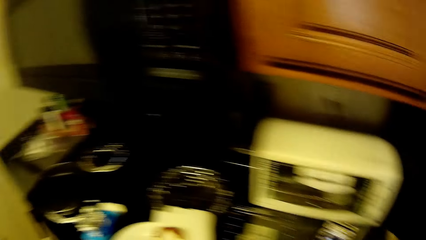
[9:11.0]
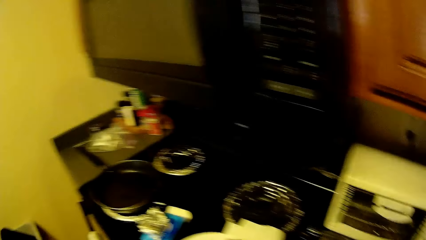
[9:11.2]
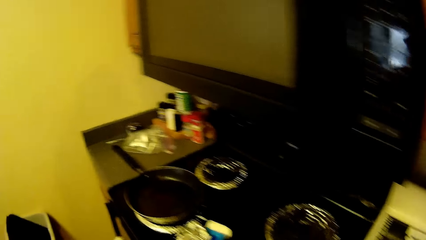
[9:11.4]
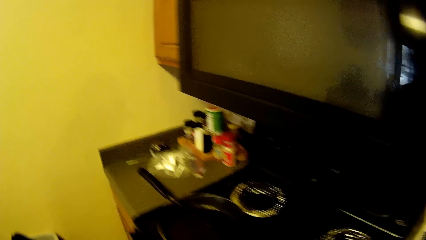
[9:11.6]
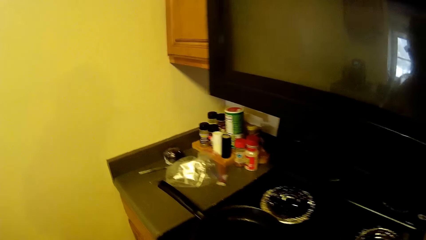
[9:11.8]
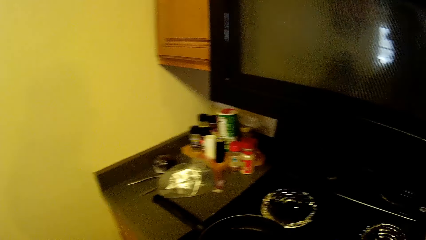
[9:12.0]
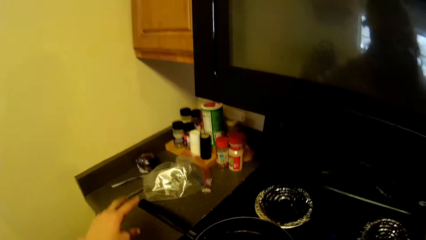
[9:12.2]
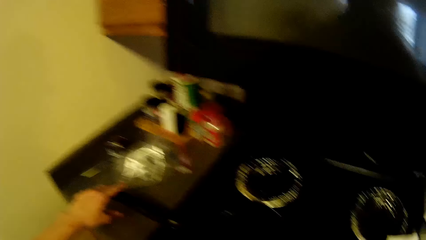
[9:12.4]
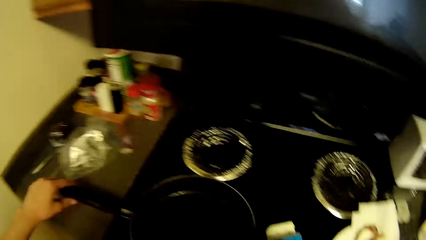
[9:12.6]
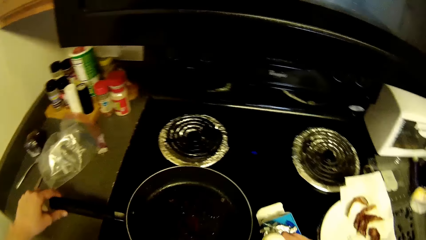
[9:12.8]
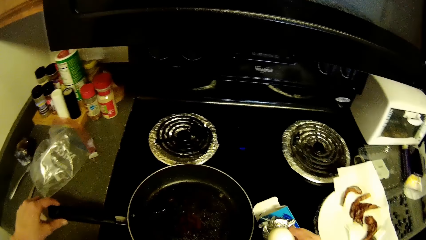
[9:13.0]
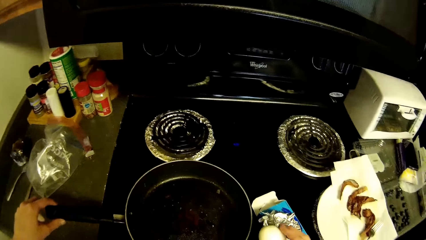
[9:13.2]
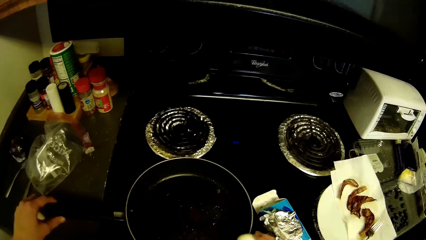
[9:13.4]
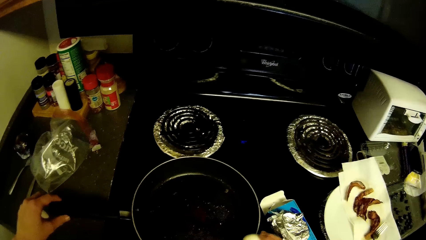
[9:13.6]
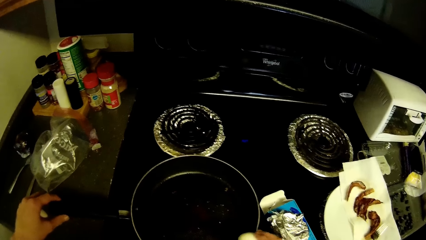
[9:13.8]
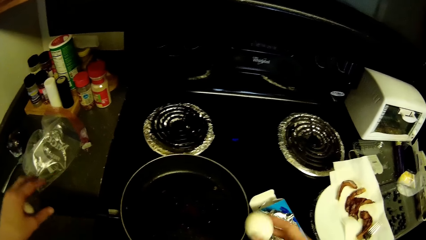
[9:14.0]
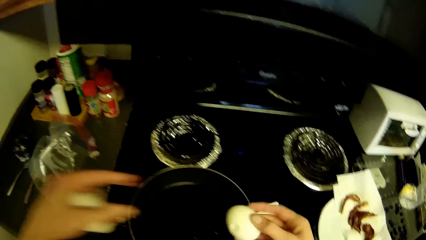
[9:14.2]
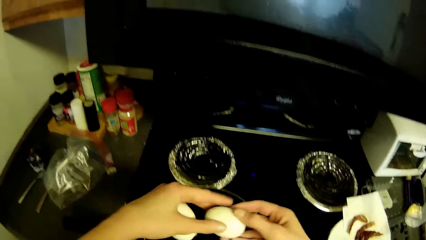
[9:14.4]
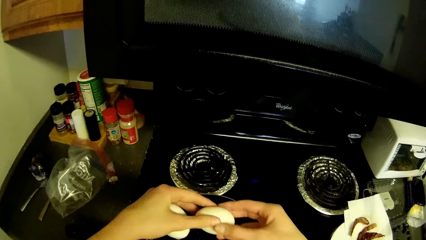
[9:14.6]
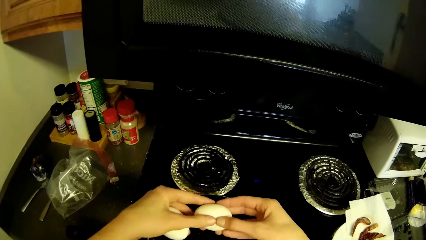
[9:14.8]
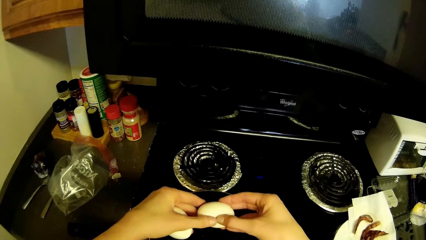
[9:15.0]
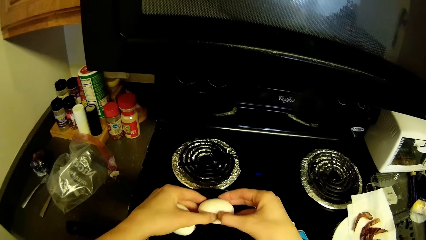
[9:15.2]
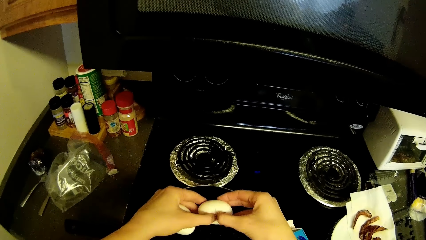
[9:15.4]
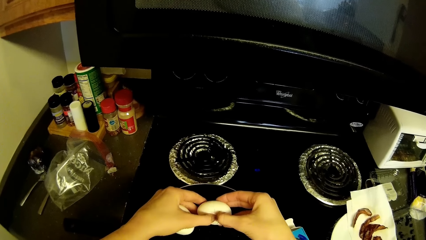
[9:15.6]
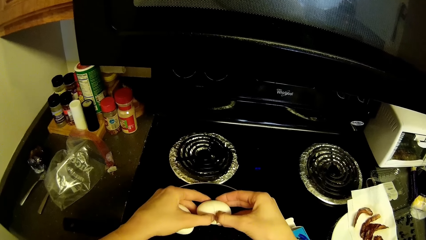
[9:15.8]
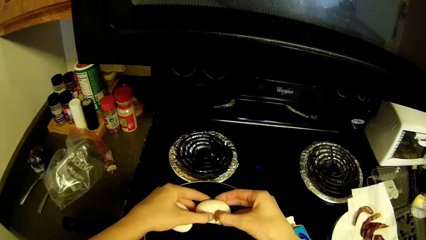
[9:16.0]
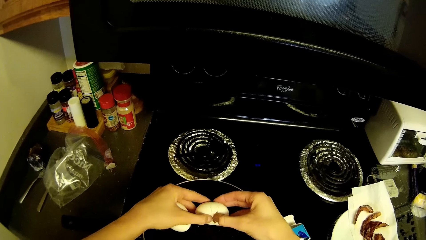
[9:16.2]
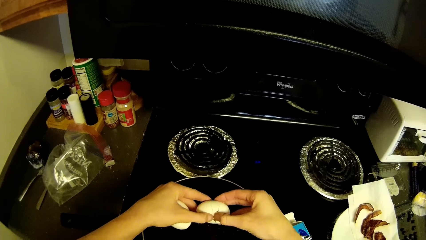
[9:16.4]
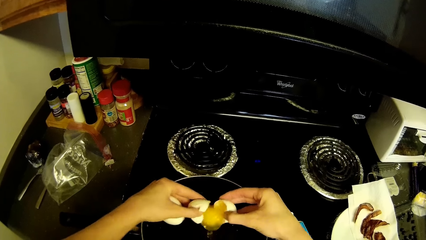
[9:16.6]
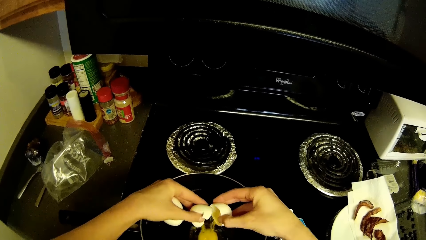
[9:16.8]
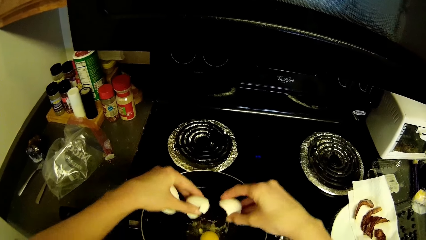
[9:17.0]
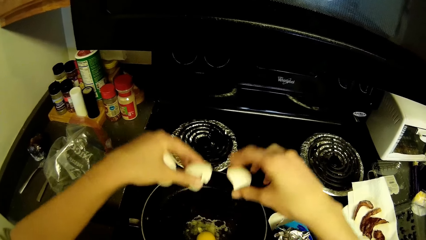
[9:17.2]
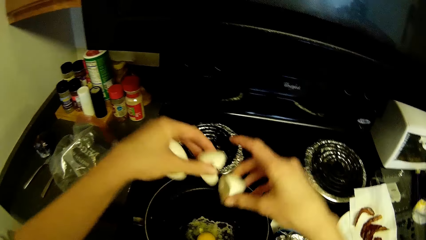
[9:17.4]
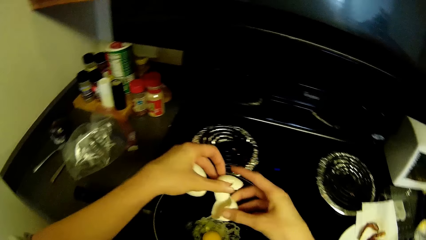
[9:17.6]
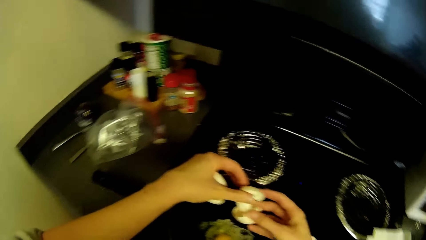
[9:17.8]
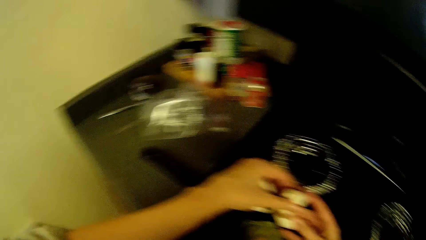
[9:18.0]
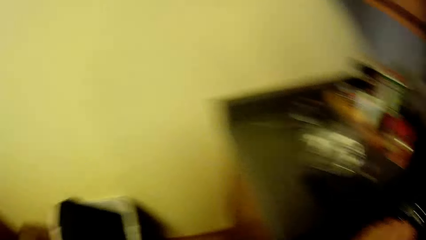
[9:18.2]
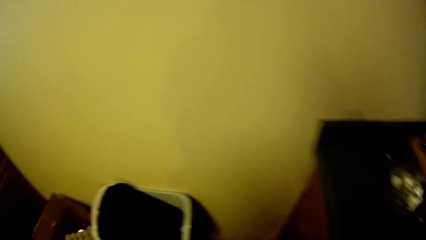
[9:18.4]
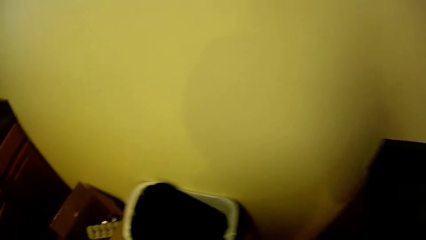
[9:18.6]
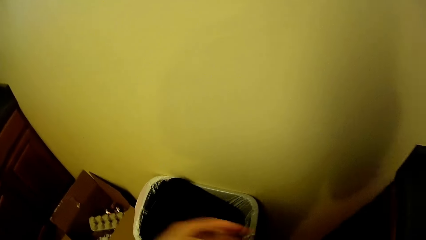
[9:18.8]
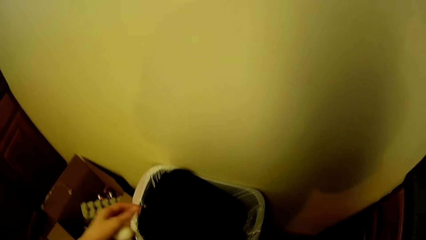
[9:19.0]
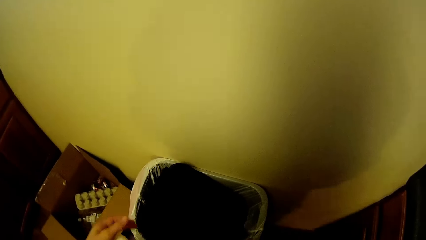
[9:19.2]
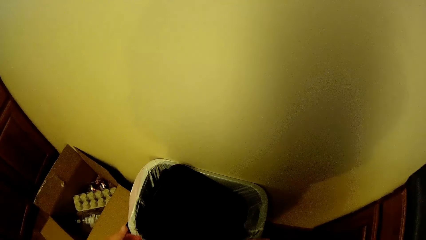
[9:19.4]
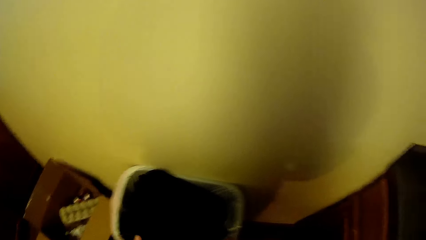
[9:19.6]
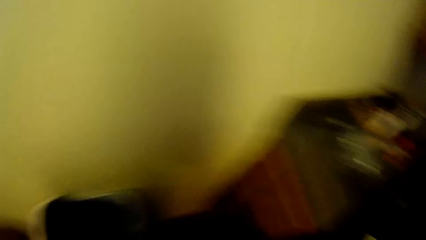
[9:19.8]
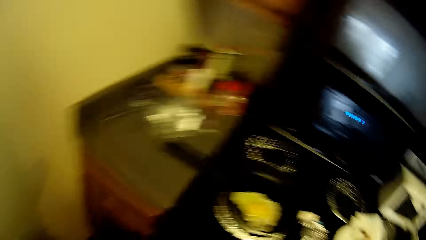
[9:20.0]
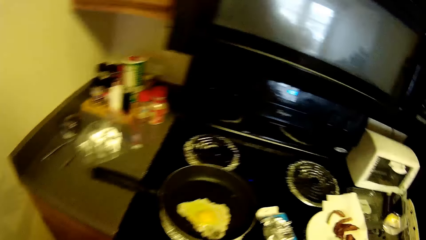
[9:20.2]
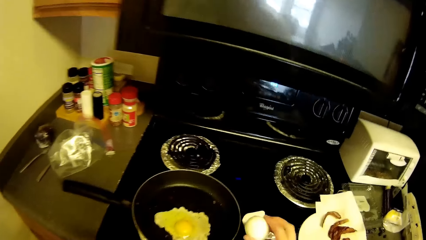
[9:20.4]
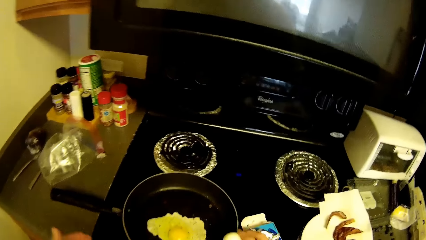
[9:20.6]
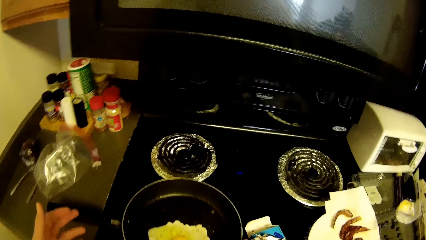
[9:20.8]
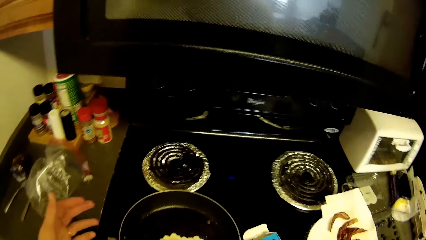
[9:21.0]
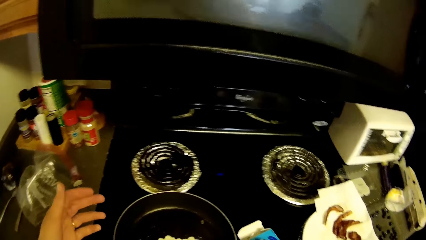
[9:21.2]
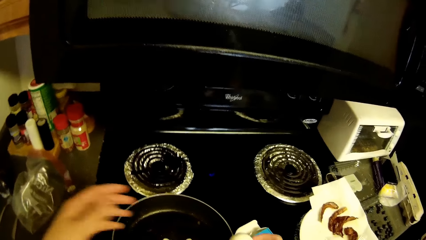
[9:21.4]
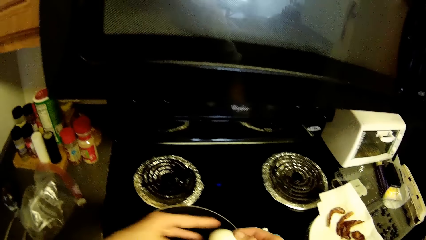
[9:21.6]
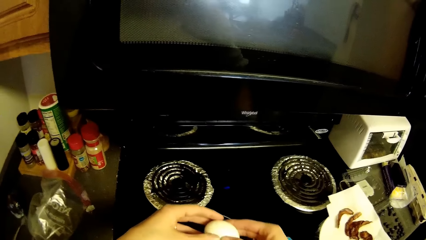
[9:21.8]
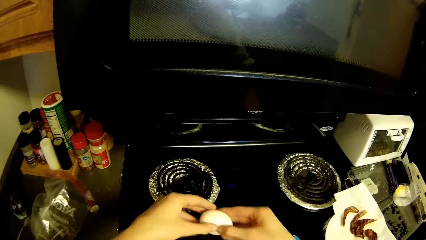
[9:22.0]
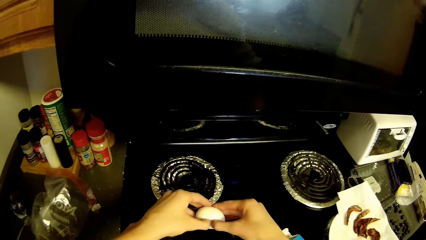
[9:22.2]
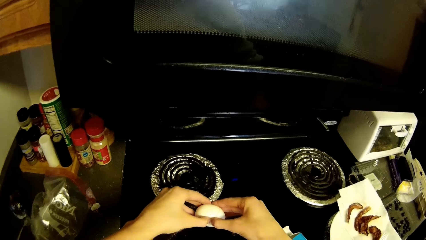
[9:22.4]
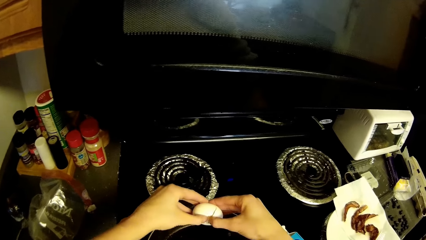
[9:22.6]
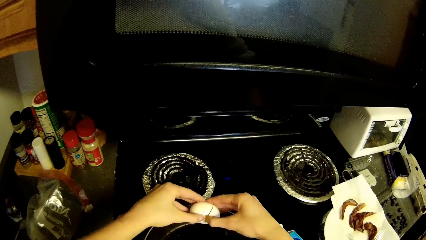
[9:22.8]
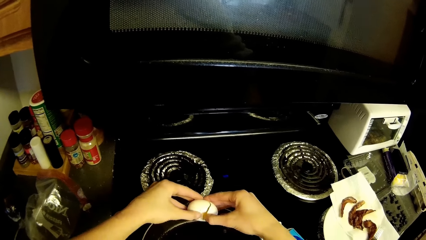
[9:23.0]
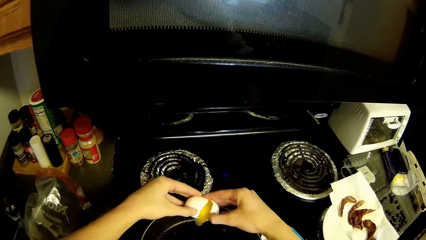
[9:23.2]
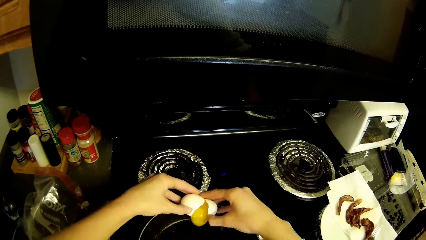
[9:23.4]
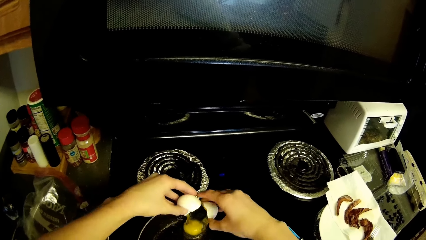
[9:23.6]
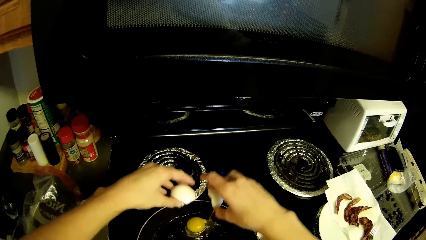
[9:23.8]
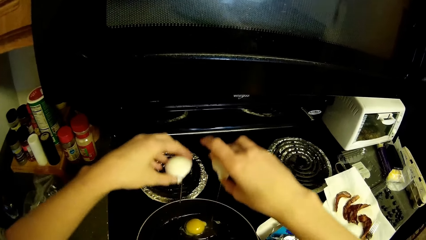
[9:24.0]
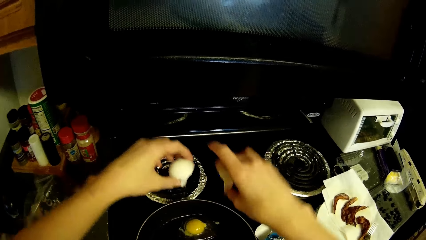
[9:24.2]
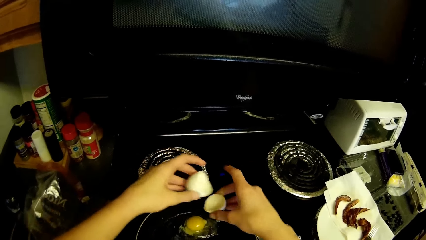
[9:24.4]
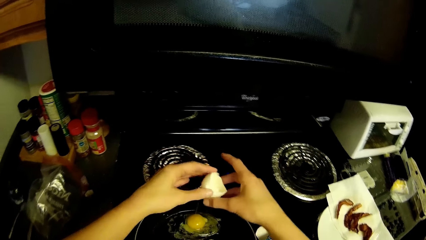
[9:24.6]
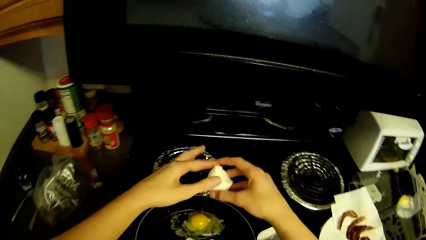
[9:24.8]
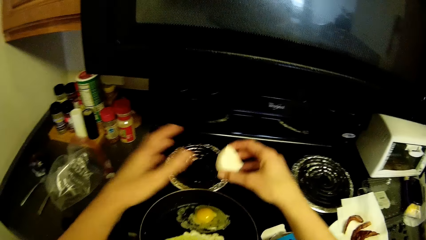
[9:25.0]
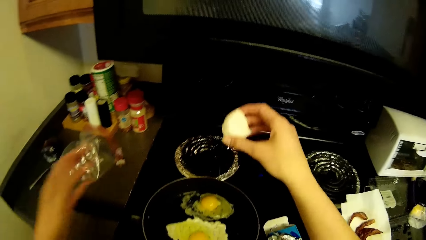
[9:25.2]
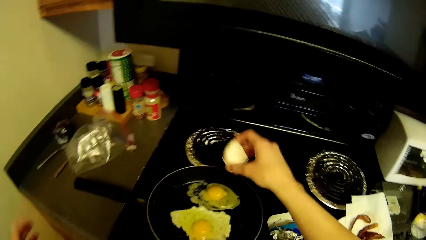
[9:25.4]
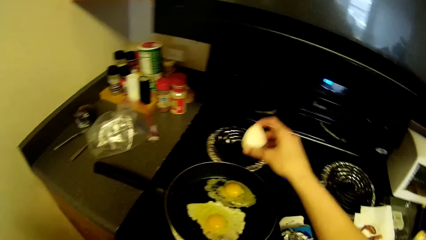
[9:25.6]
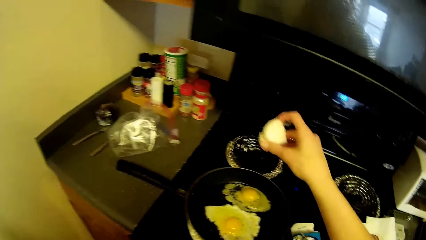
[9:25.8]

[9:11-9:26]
The camera wearer moves around. He adjusts the frying pan on the cooker with his left hand. He holds the frying pan. He splits the egg shell in two. He pours egg from the egg shell into the frying pan with both hands. He places the shell of egg in his left hand on the shell of egg in his right hand. He throws the egg shell on the dust bin. He hits the egg on the frying pan. He splits the egg shell in two. He pours egg from the egg shell into the frying pan with both hands. He places the shell of egg in his left hand on the shell of egg in his right hand.
